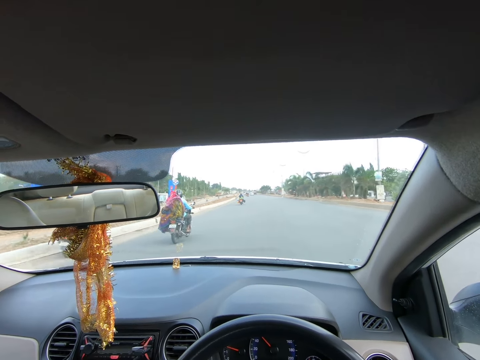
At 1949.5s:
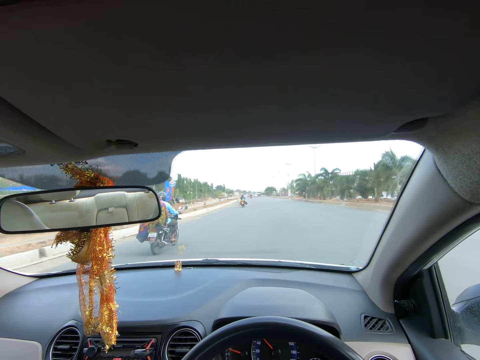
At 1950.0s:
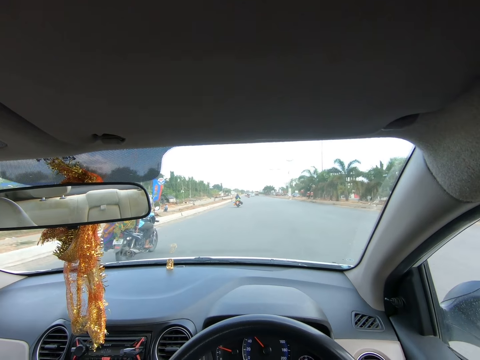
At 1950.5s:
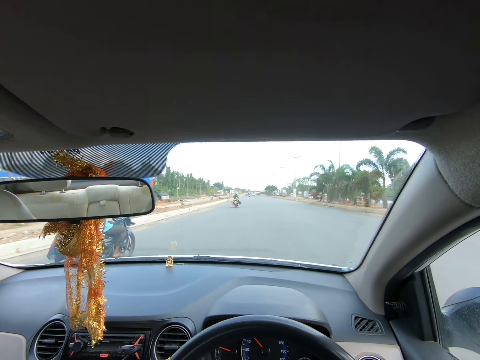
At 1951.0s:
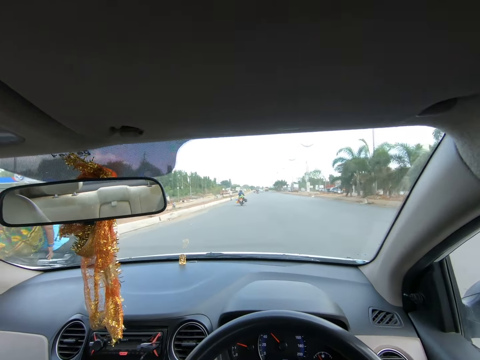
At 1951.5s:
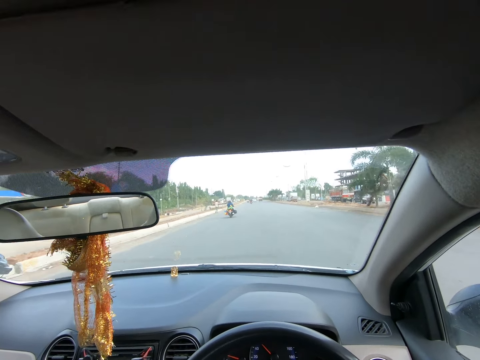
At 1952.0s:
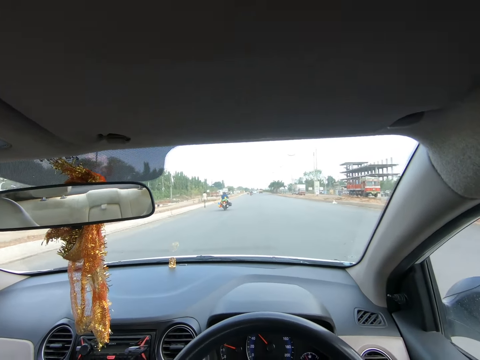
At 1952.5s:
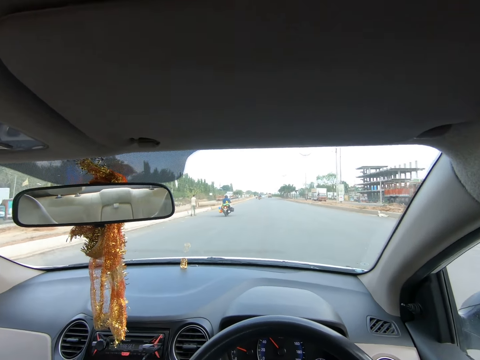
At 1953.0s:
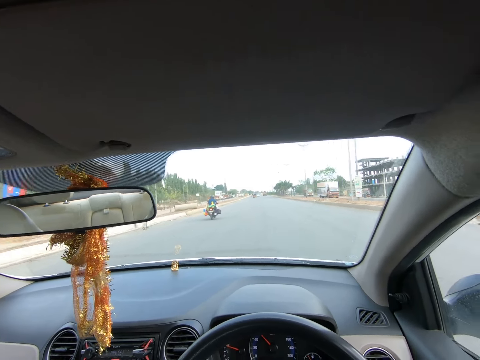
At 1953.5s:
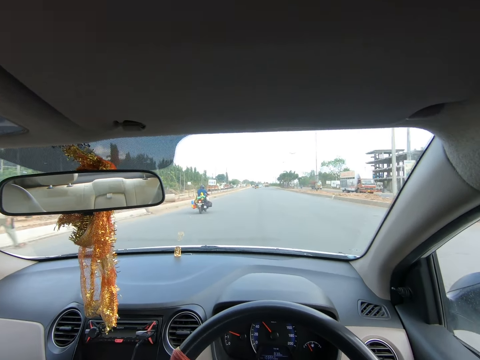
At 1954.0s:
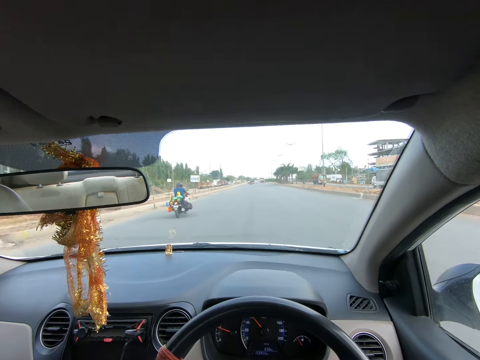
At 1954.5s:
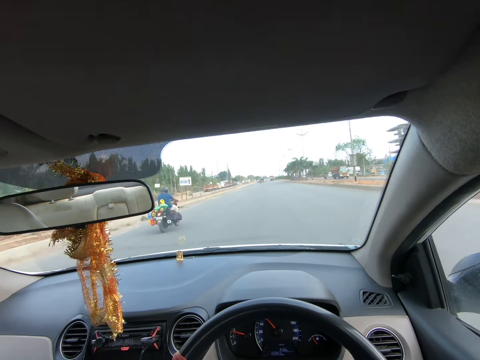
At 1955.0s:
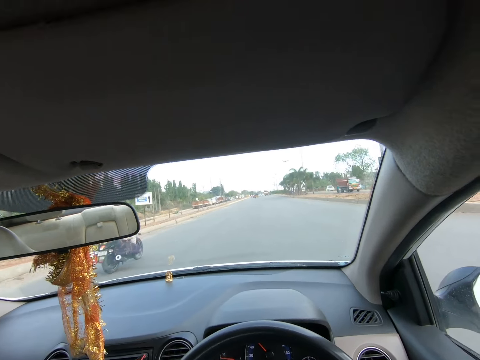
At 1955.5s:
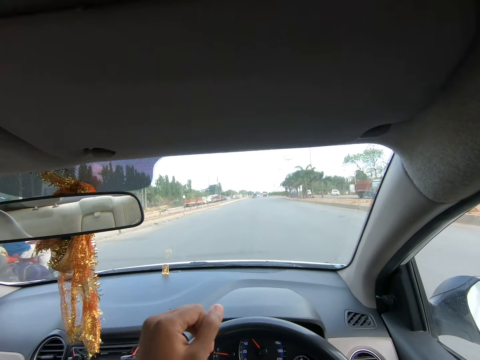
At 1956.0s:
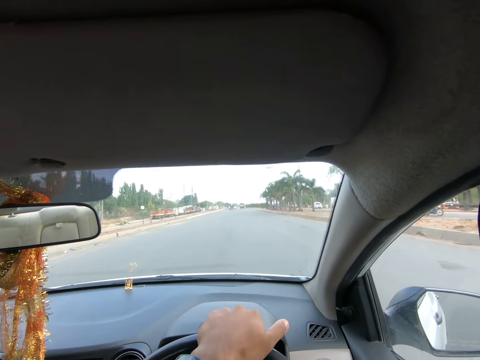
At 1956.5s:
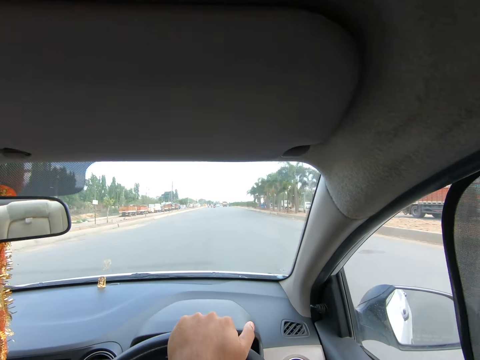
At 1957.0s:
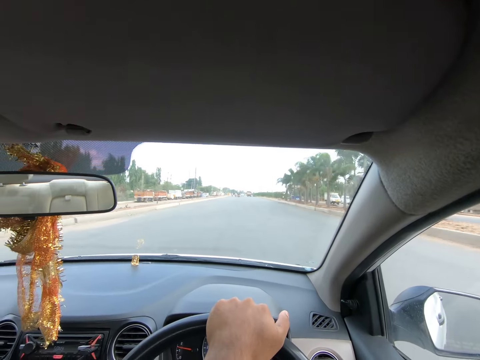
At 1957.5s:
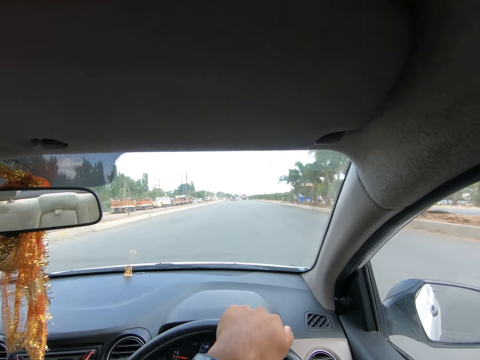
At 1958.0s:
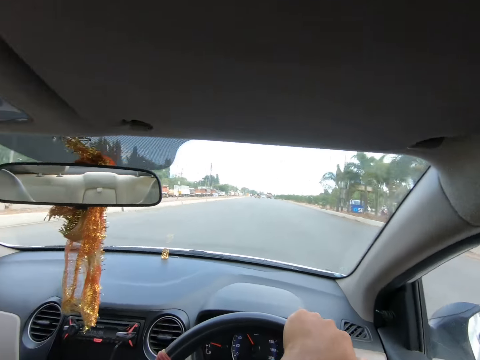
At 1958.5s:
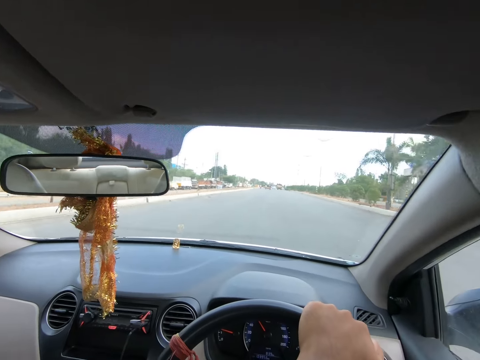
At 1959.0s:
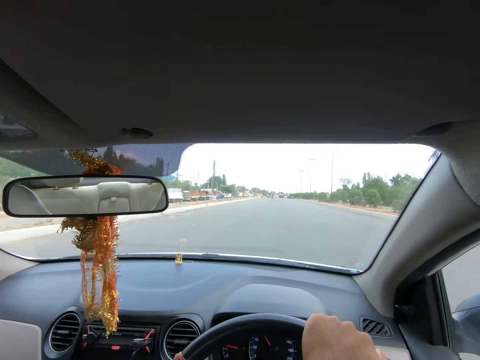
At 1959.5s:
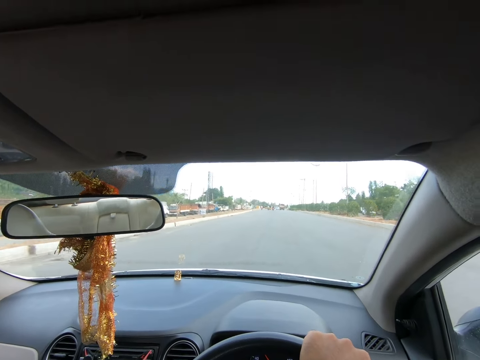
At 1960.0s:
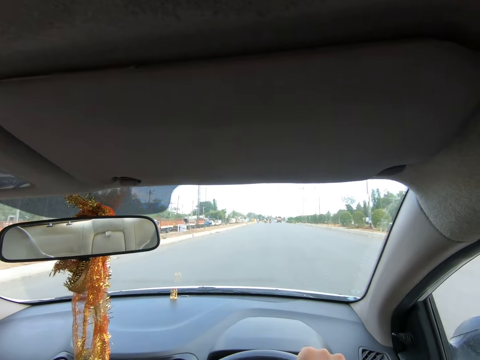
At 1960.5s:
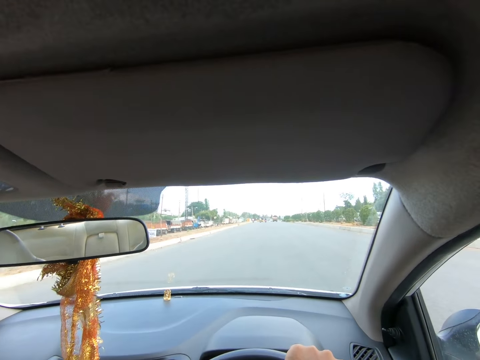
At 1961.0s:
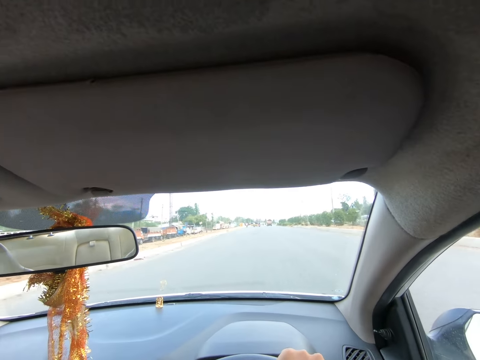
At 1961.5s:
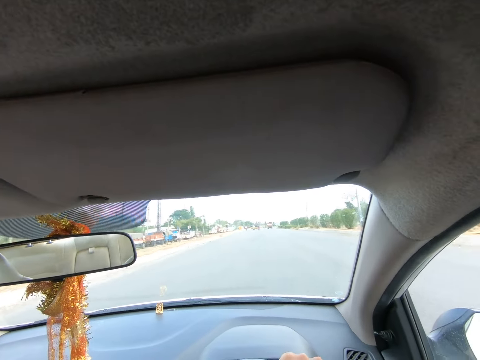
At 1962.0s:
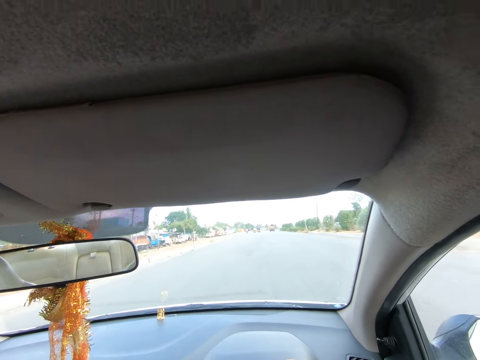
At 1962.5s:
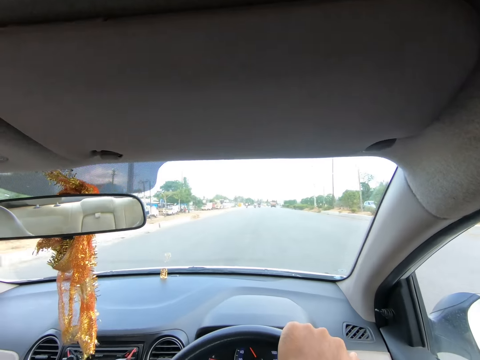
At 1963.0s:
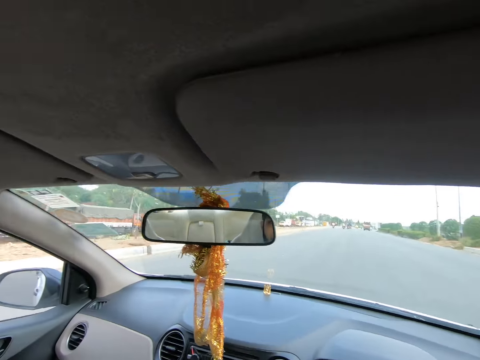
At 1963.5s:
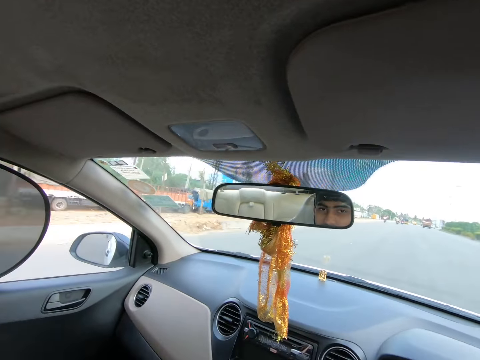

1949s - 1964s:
The camera wearer drives past a motorcycle. He drives past a motorcycle repeatedly. He places his left hand on the steering wheel.

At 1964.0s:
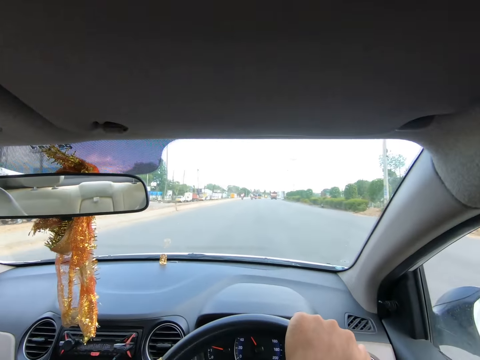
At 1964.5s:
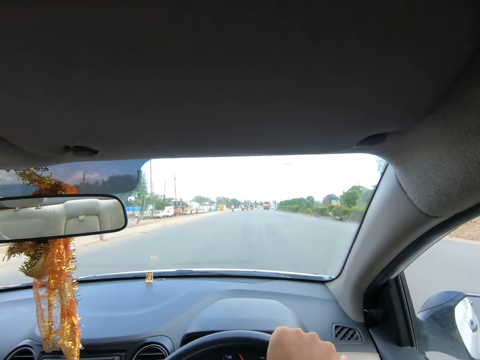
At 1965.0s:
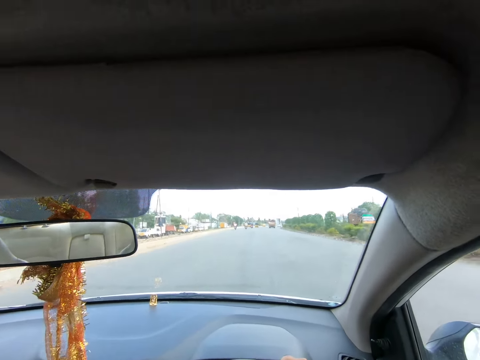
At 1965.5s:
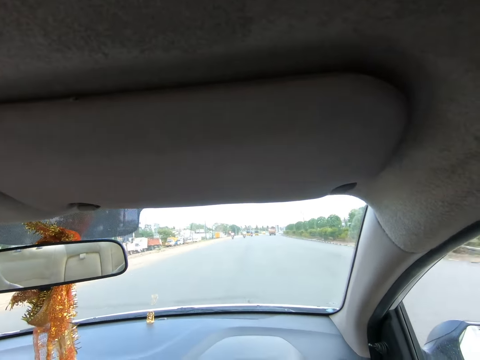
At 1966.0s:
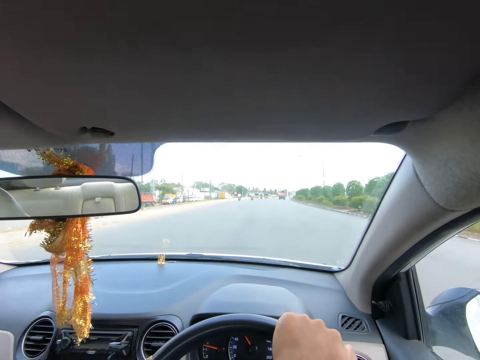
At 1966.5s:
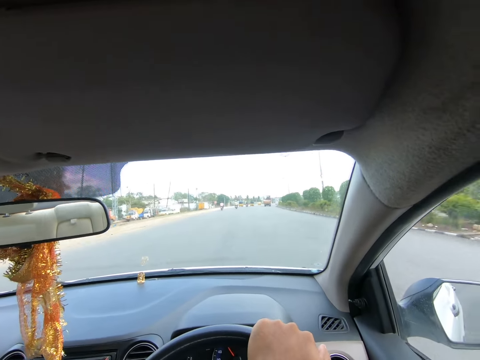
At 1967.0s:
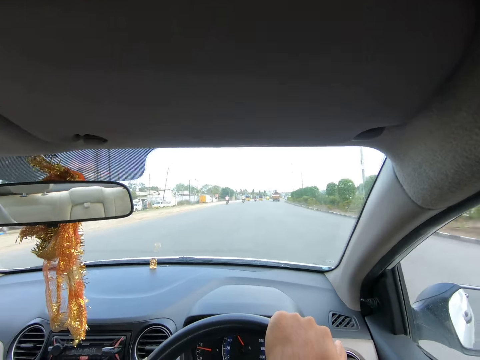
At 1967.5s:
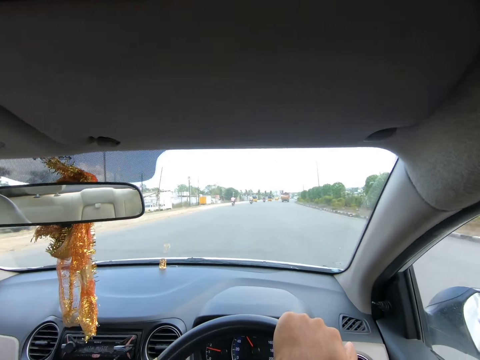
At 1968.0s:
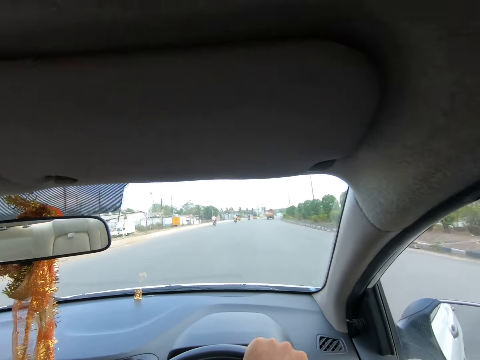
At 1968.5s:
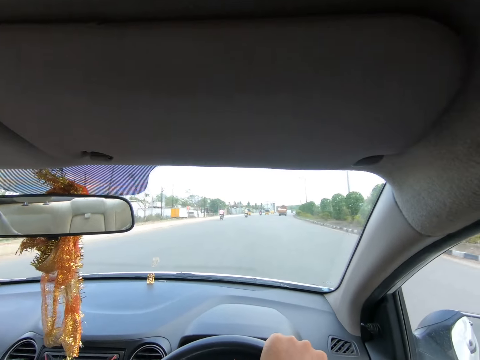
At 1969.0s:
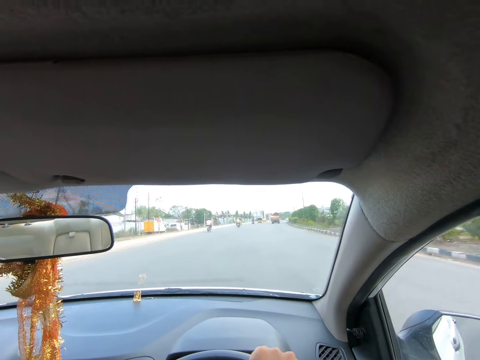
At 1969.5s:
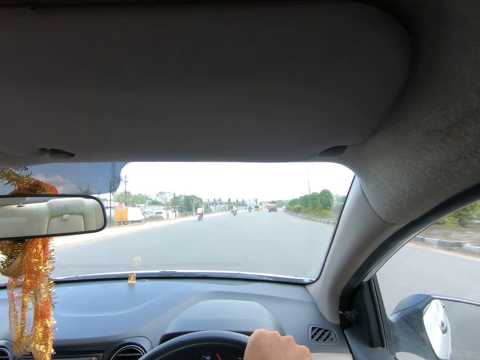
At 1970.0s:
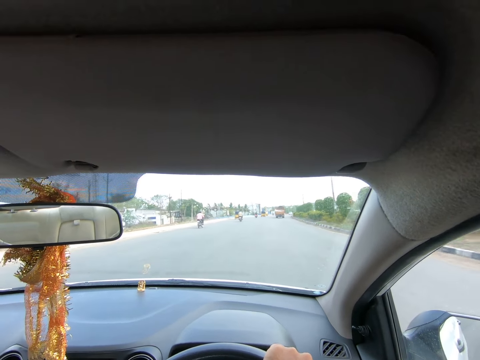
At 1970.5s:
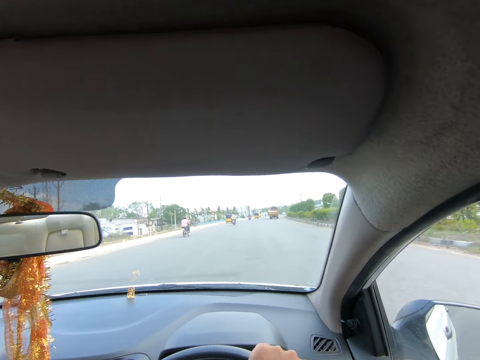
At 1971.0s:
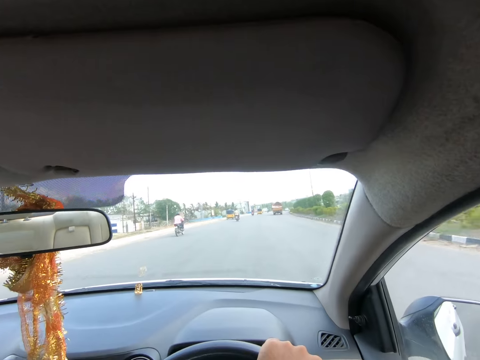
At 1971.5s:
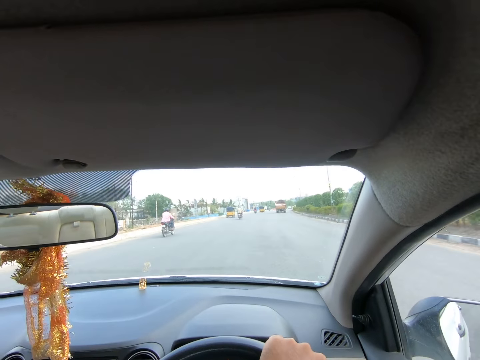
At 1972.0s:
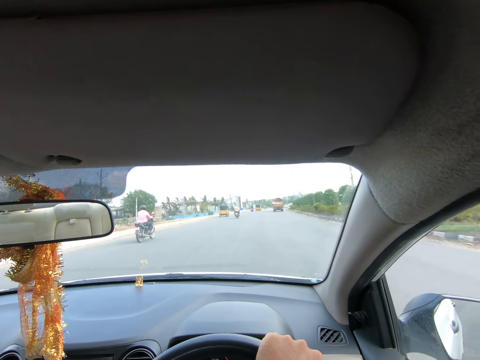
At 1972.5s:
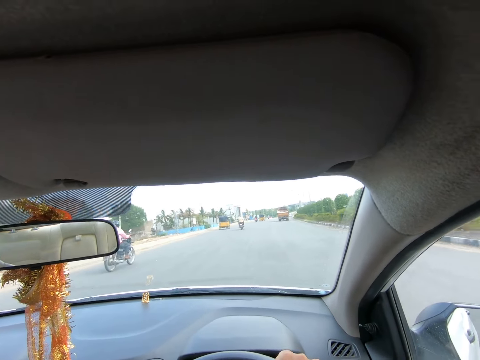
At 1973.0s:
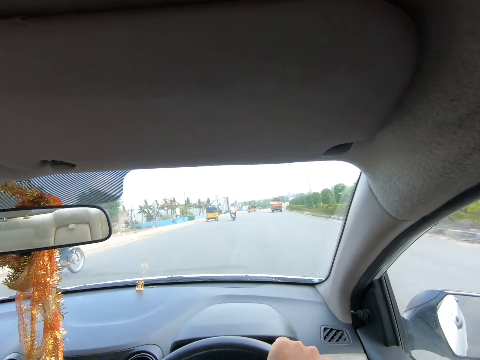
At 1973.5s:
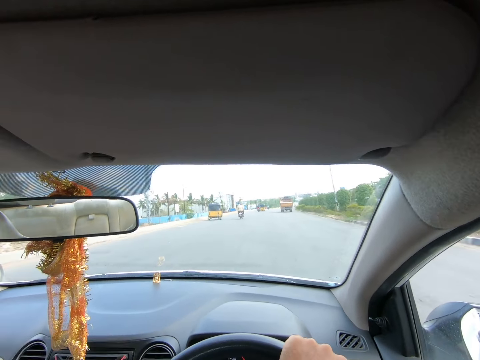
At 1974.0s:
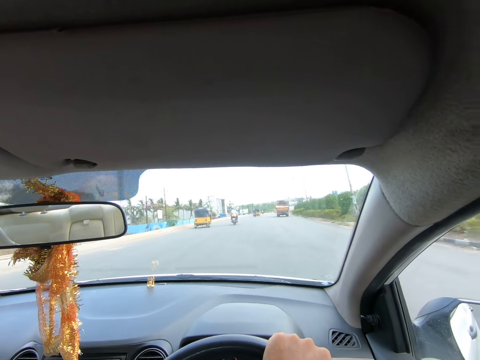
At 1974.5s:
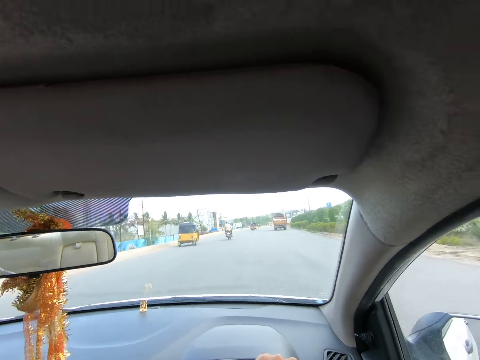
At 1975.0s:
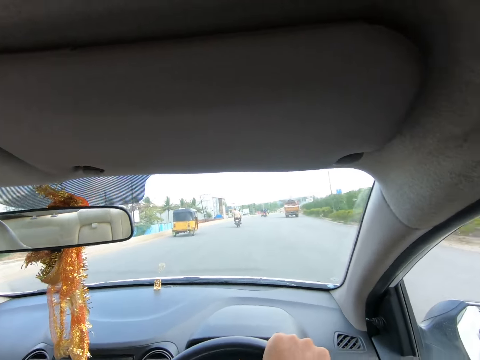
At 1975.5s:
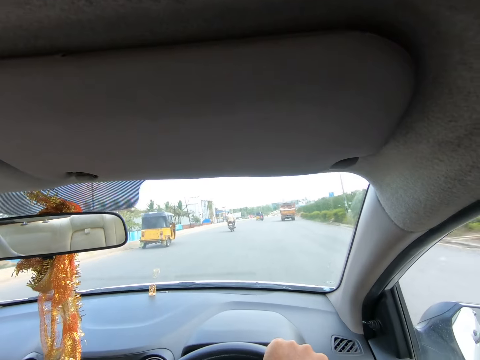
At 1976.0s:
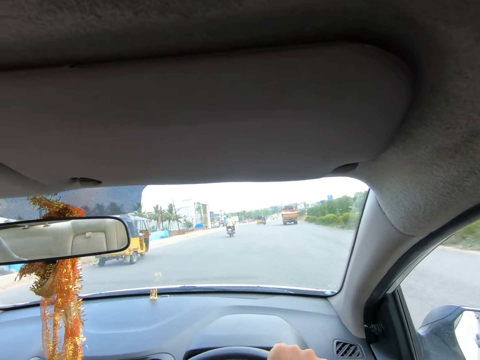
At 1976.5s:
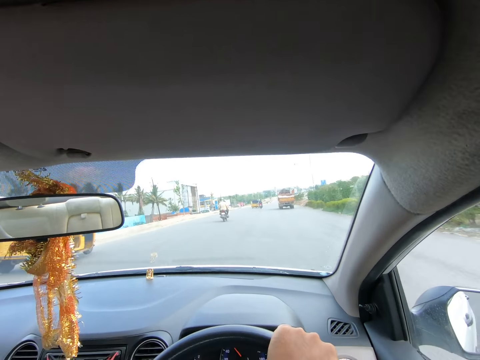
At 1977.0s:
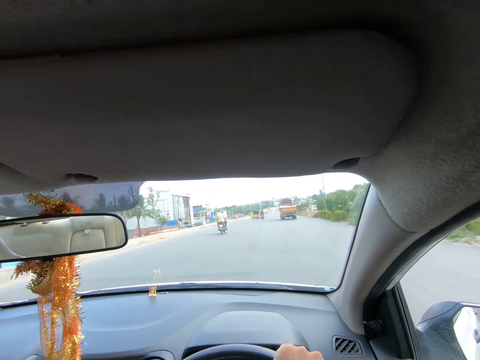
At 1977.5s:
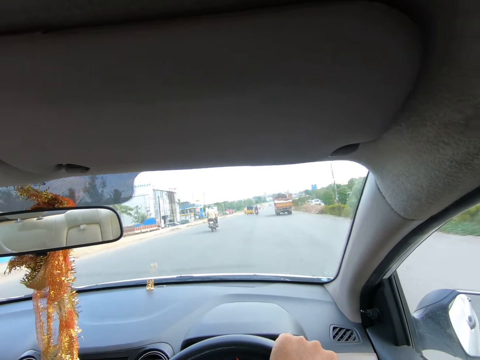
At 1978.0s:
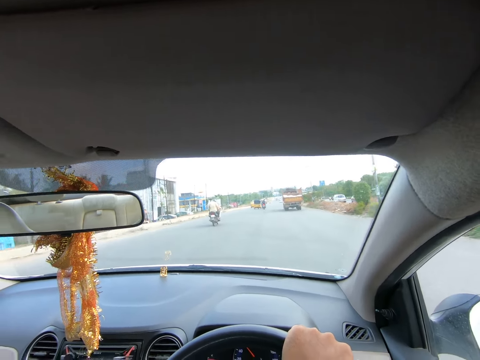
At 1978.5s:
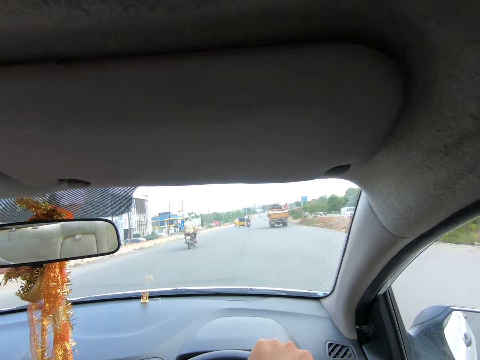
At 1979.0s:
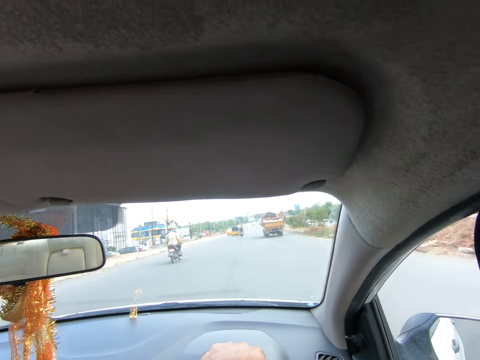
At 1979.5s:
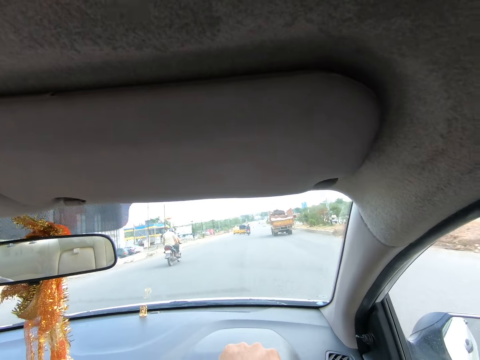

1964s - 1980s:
The camera wearer drives past a motorcycle. They drive past a passenger tricycle.
